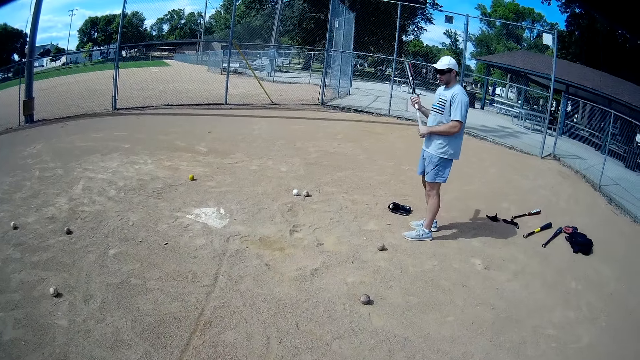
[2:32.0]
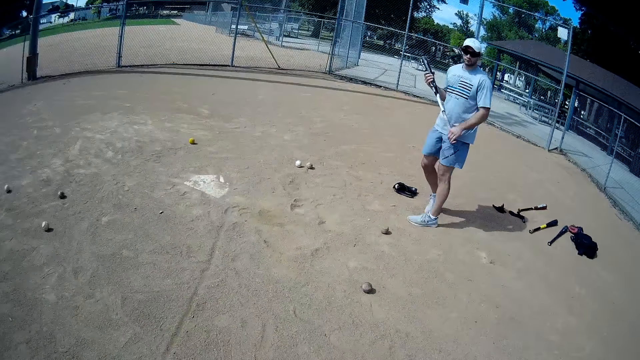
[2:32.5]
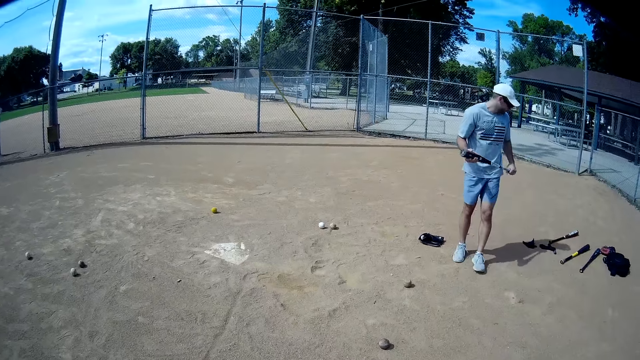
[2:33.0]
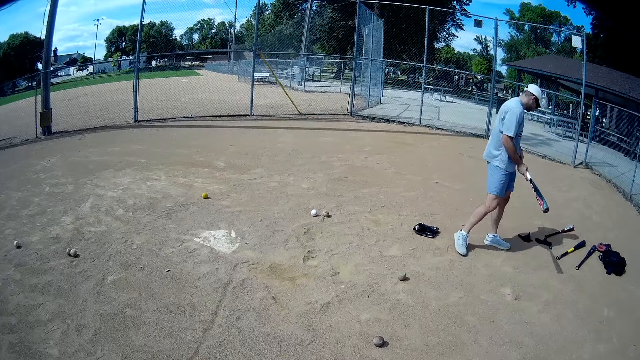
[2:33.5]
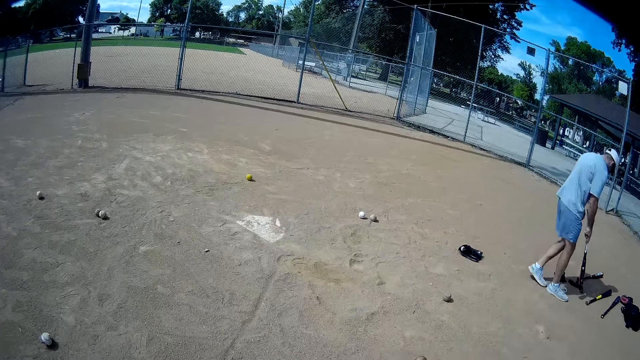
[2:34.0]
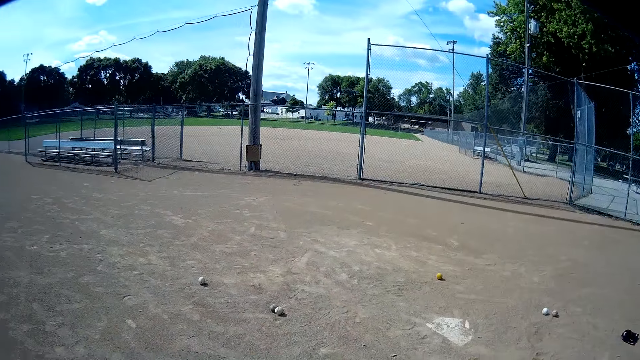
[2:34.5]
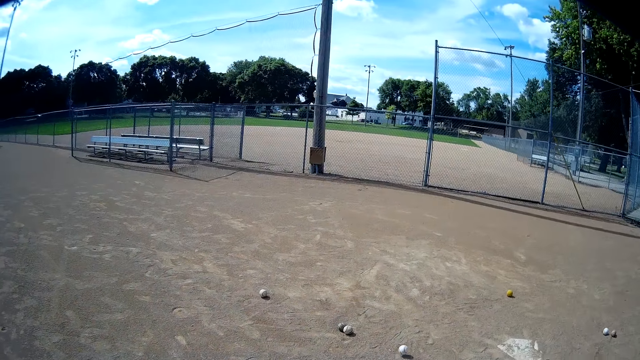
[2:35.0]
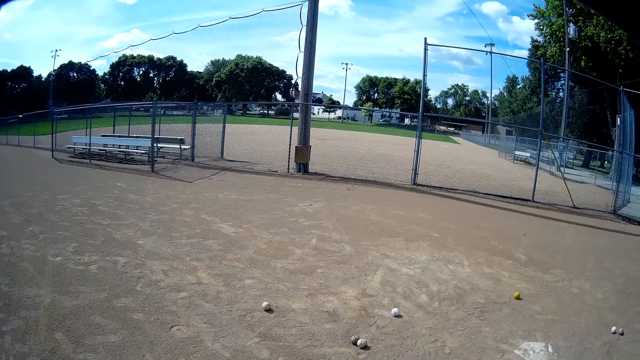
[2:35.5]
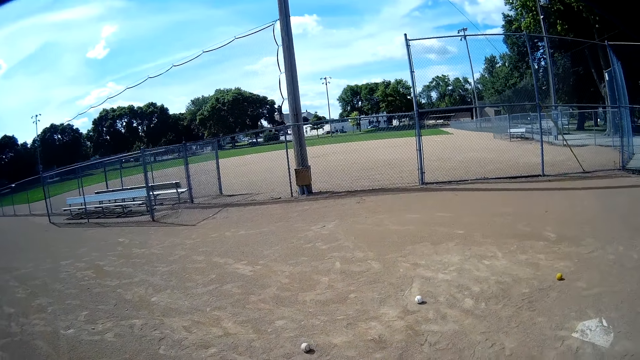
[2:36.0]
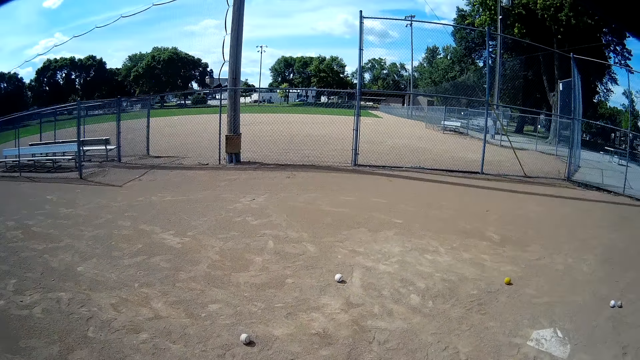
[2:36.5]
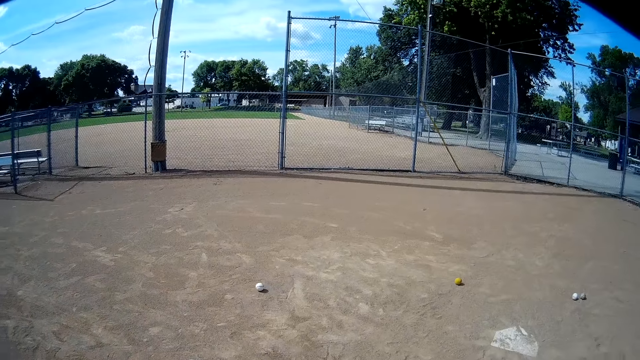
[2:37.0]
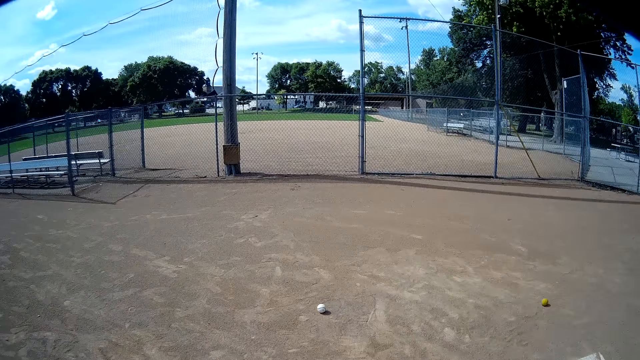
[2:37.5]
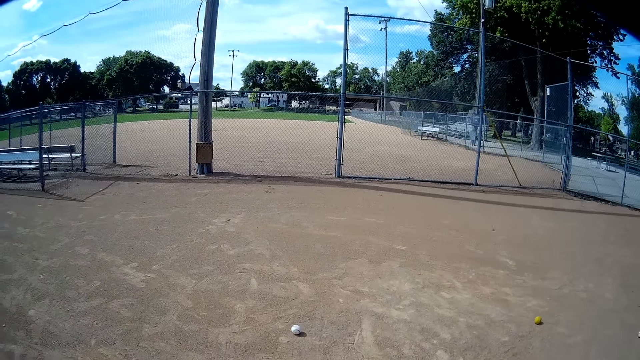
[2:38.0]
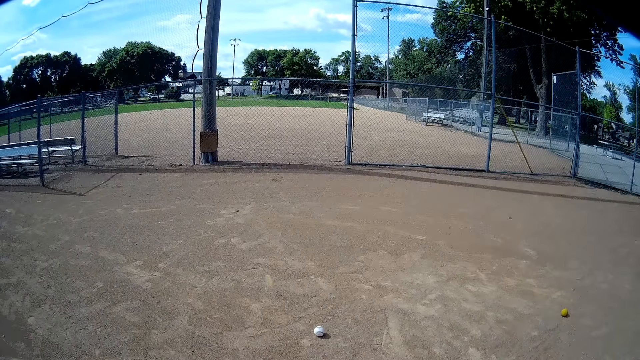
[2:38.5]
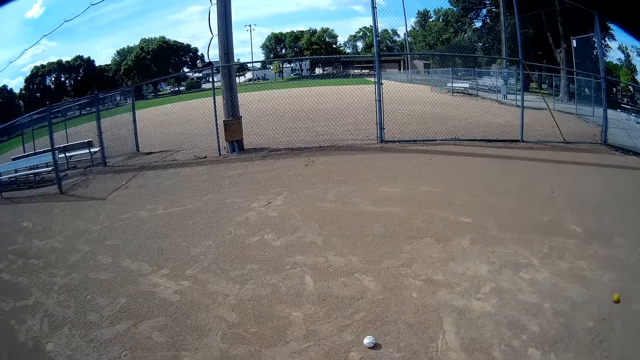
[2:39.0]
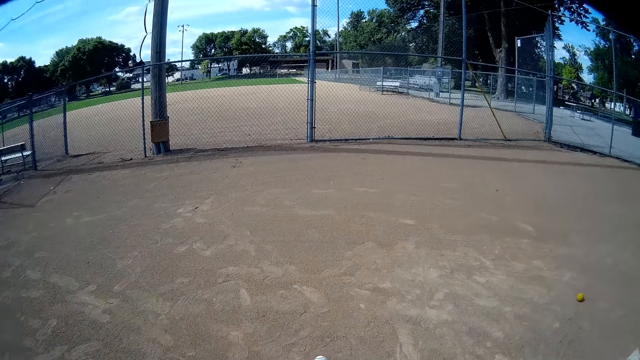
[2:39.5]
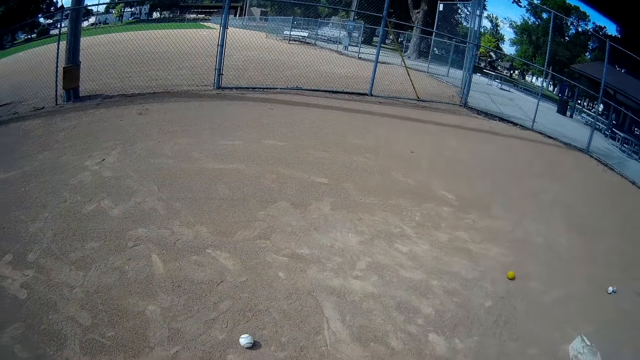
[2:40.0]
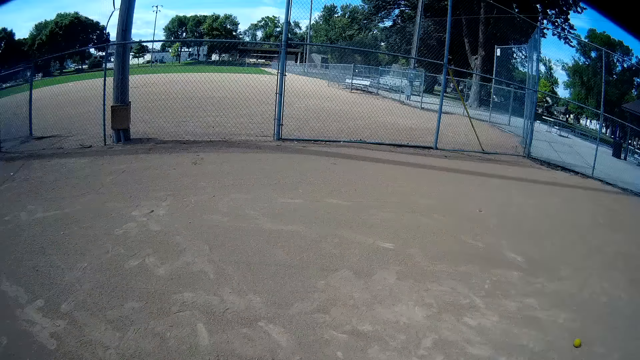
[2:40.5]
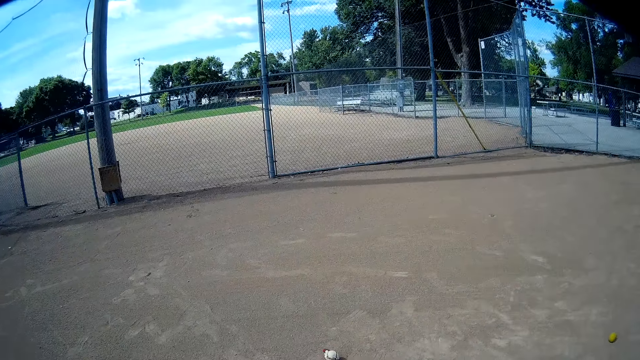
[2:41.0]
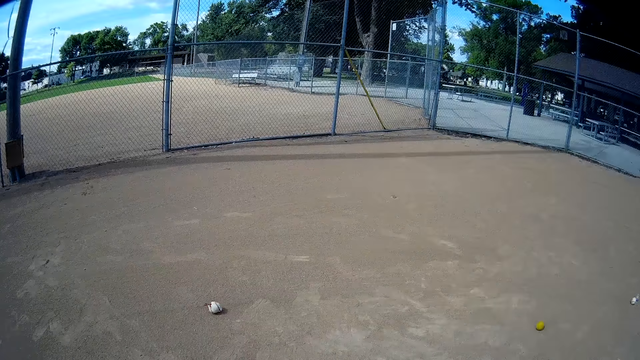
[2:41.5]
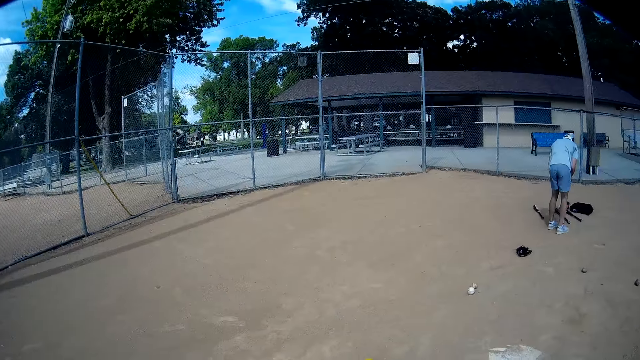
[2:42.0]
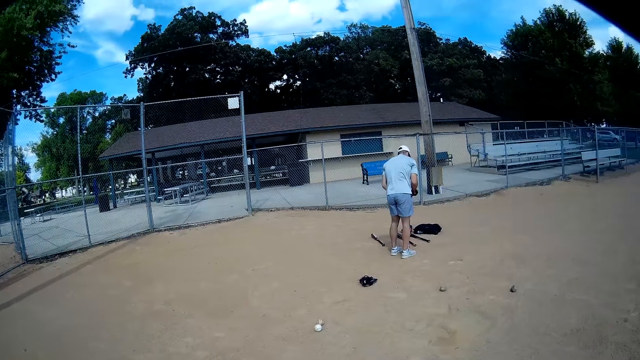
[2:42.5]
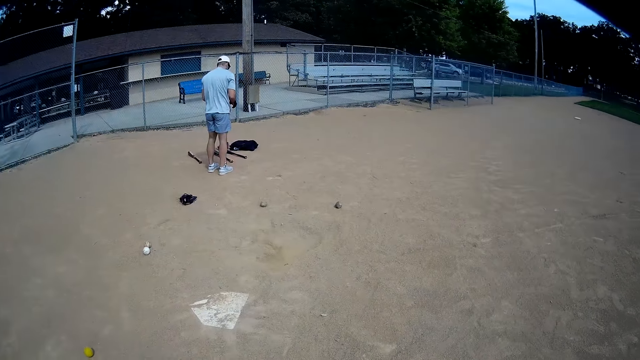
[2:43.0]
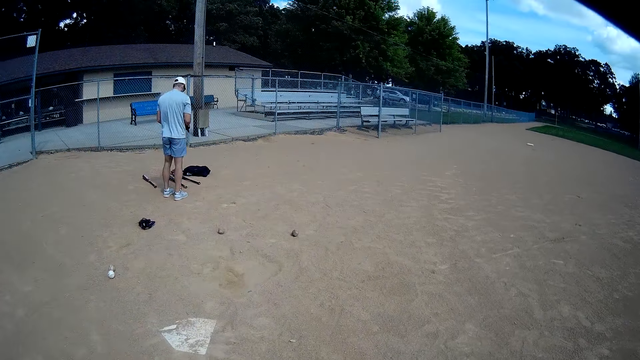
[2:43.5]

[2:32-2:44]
A man turns around. The camera wearer walks around the field.

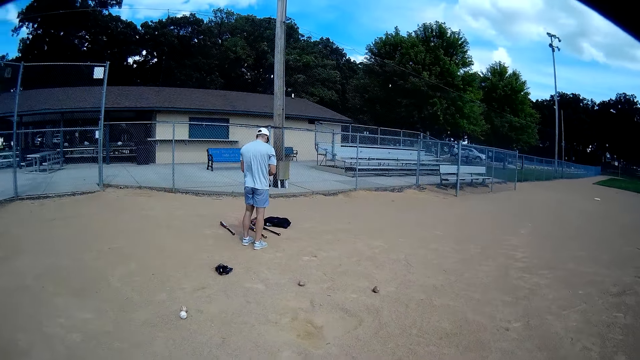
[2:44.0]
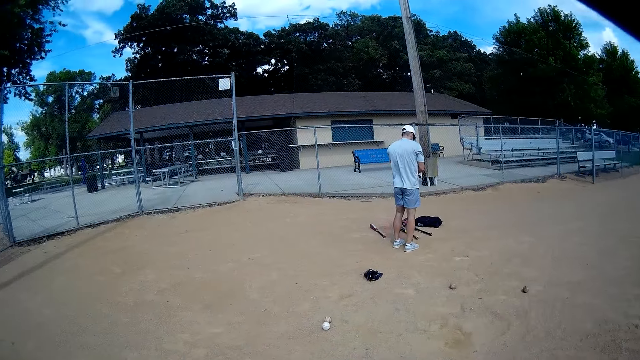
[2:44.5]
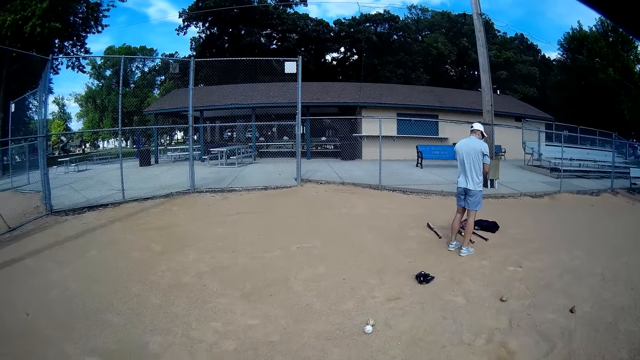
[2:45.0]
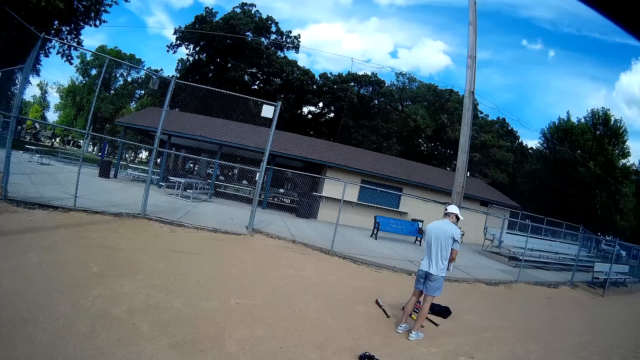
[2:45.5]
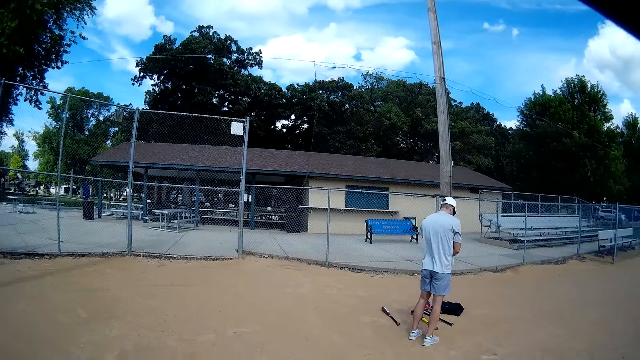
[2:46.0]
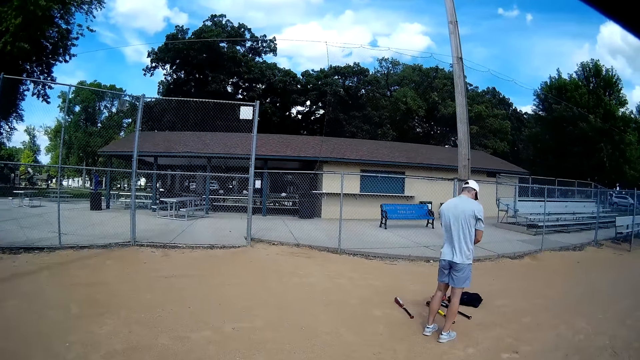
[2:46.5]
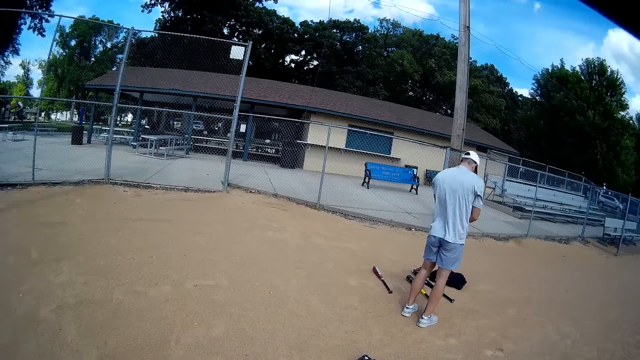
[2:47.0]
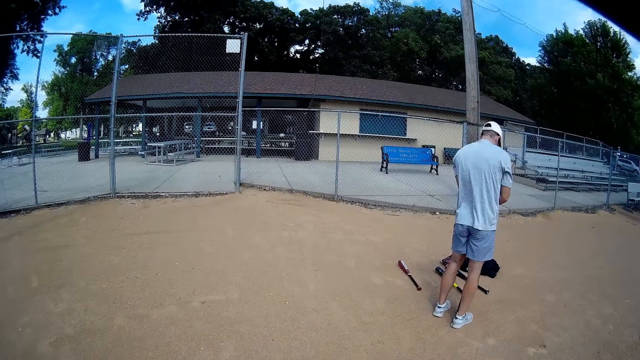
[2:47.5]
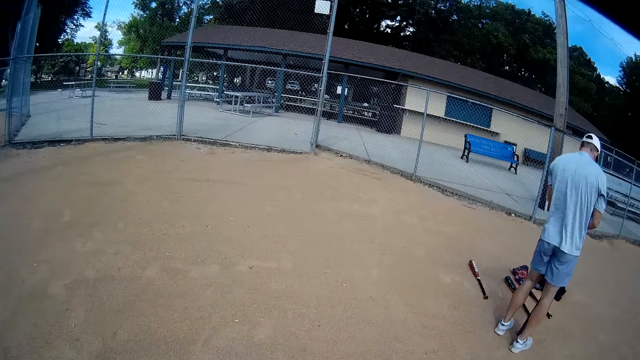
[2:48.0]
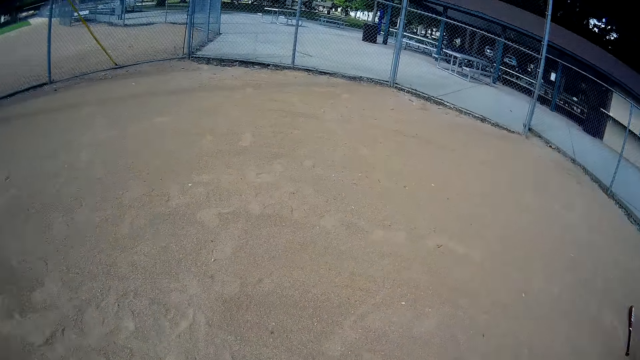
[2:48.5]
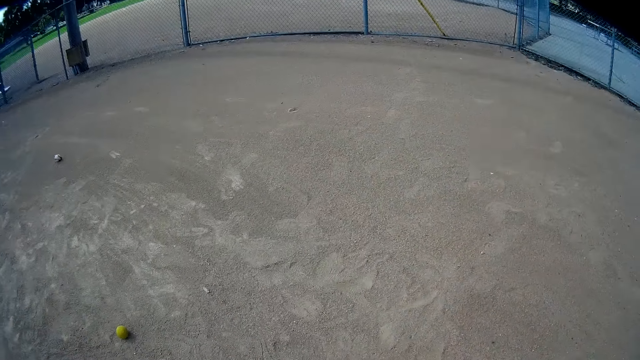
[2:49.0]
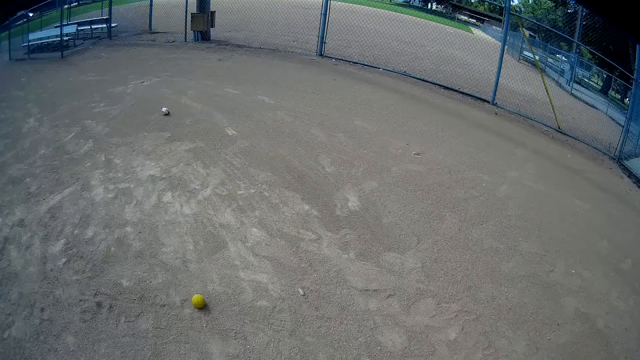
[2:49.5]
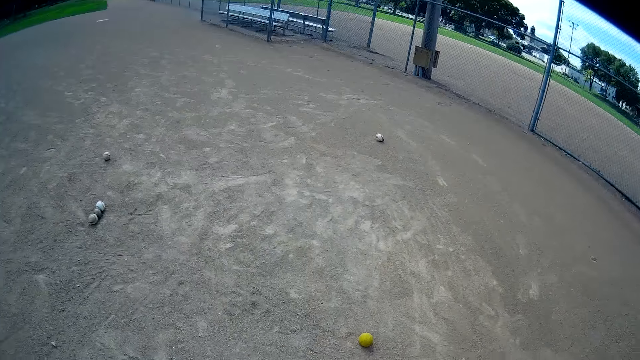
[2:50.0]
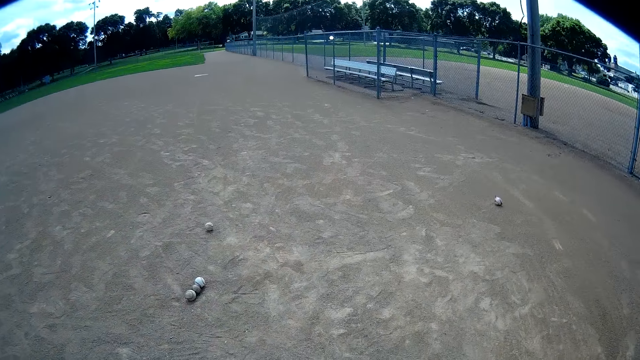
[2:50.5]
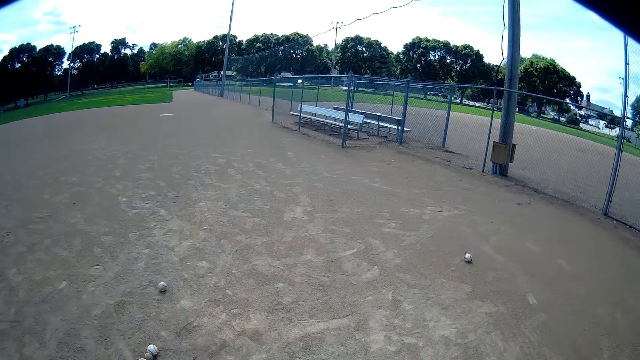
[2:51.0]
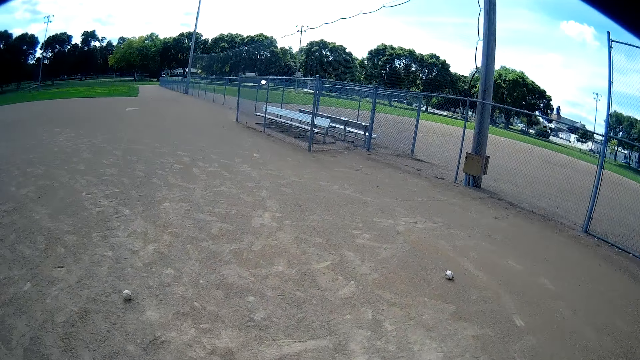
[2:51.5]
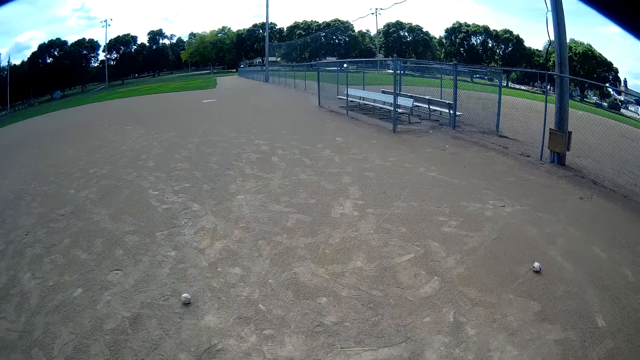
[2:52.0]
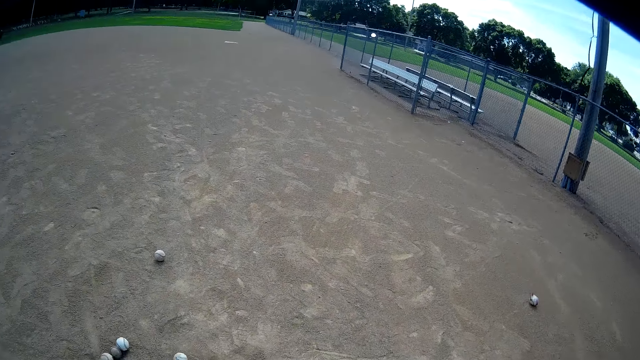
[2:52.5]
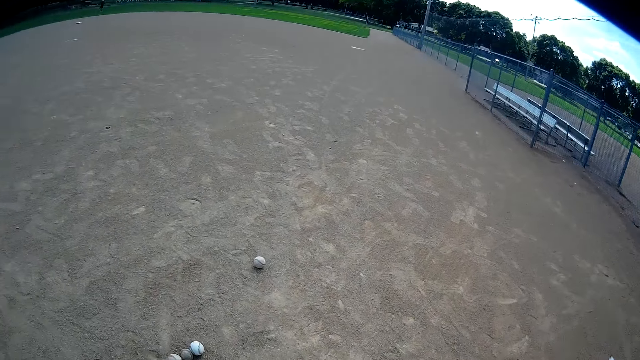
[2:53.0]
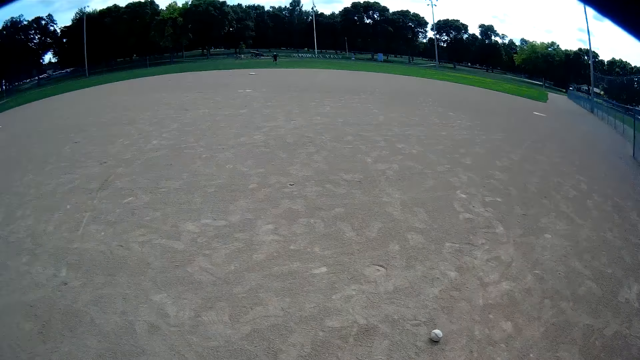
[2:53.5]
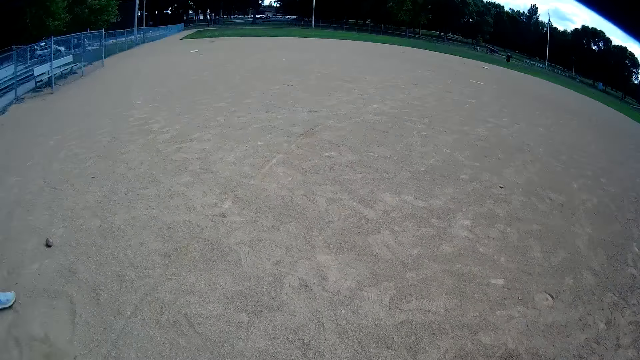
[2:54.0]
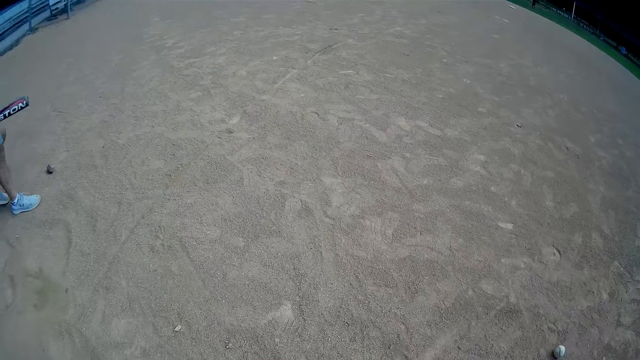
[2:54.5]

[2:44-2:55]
The camera wearer walks toward a man. They walk around the field. The man walks toward a baseball.
